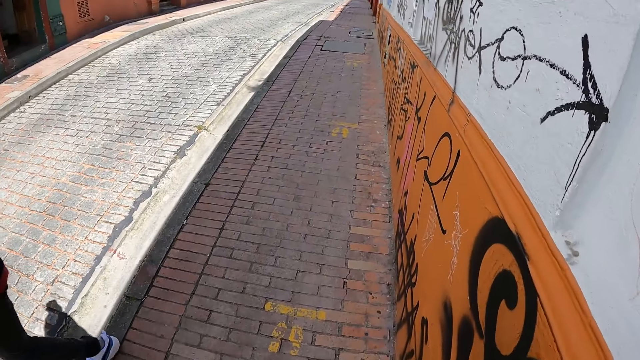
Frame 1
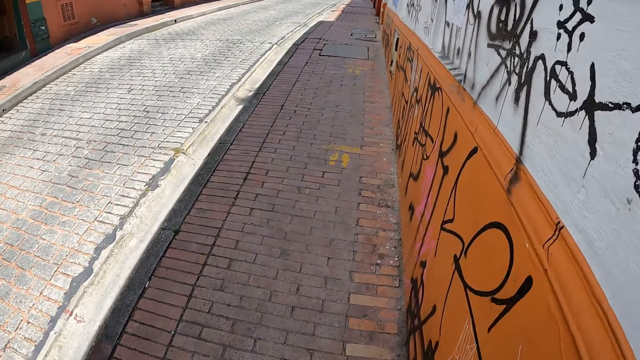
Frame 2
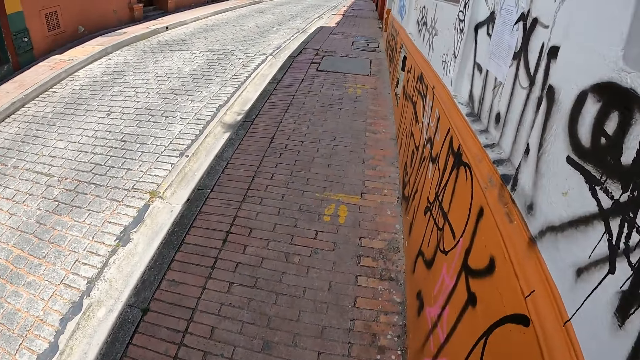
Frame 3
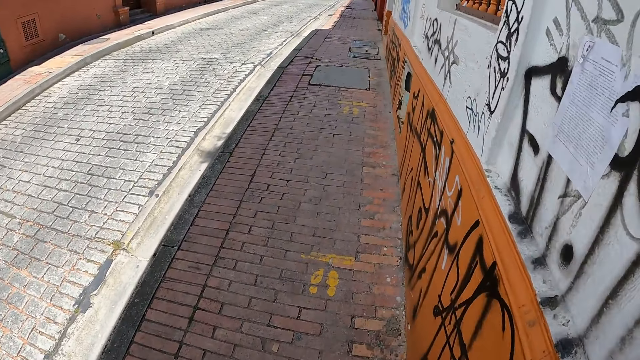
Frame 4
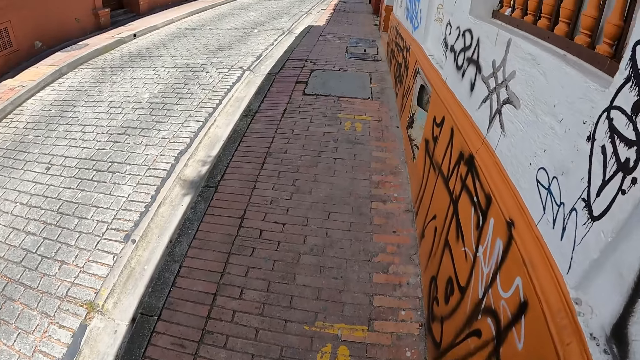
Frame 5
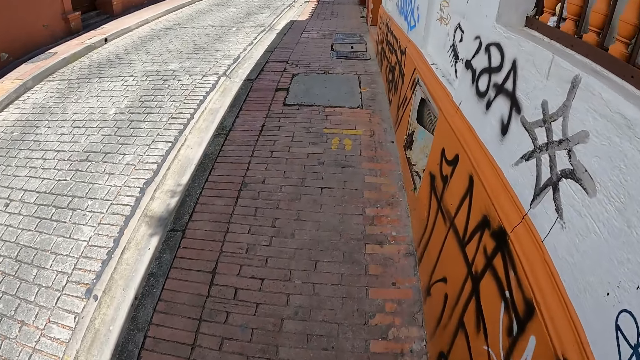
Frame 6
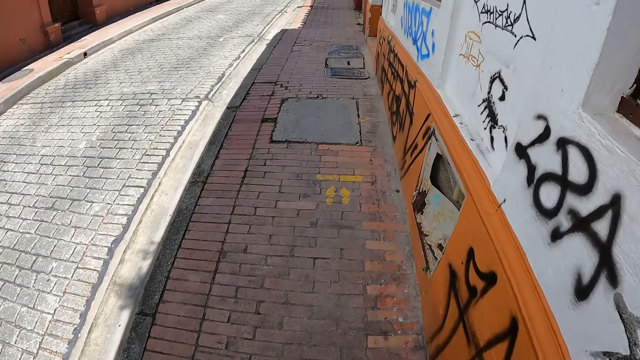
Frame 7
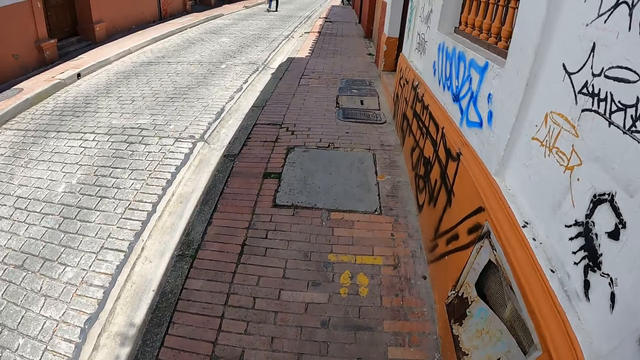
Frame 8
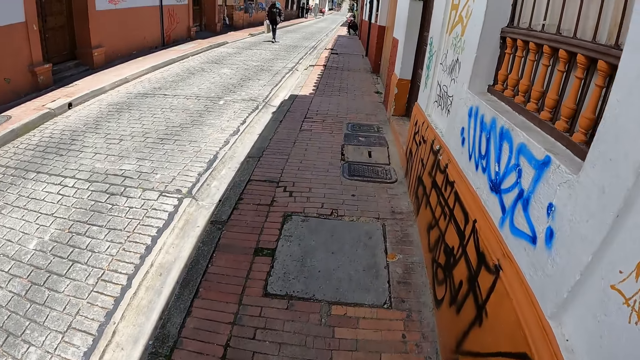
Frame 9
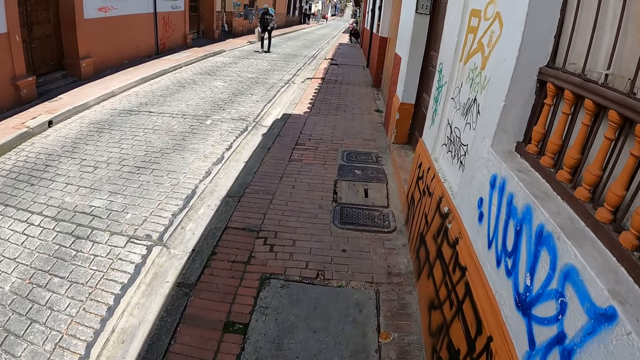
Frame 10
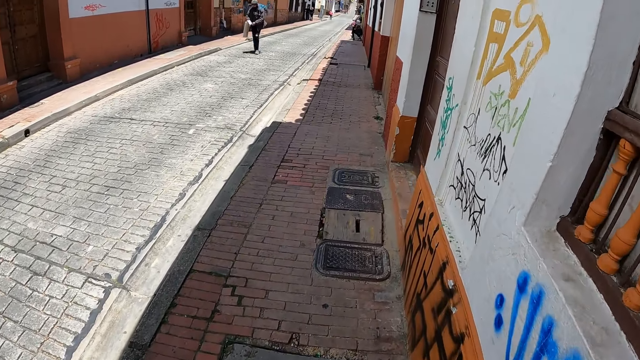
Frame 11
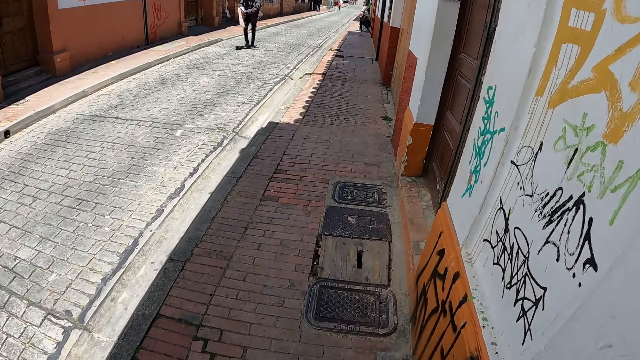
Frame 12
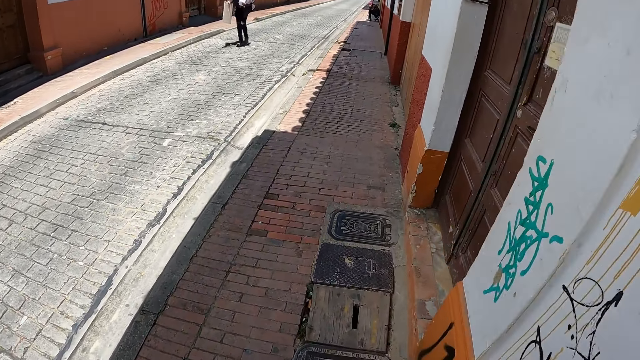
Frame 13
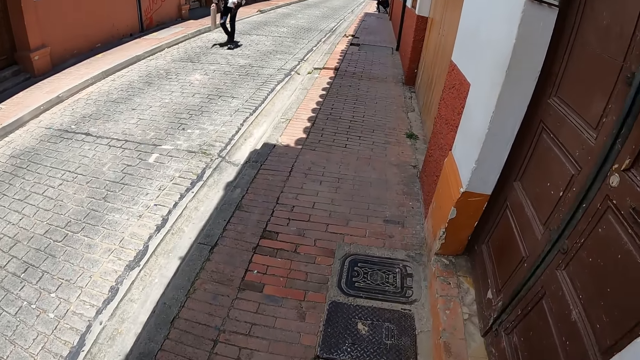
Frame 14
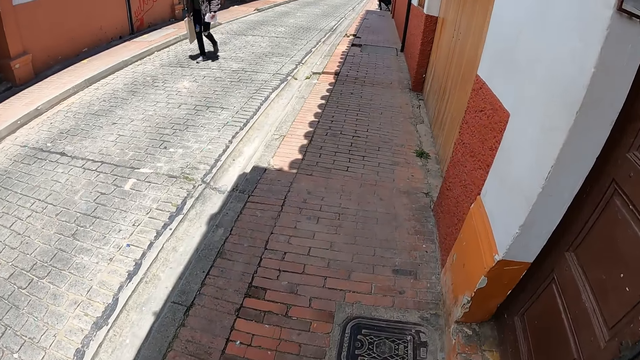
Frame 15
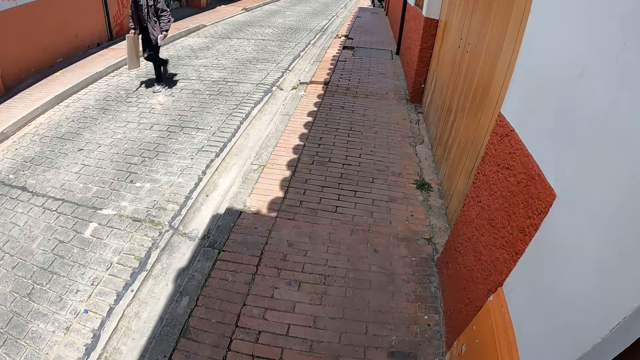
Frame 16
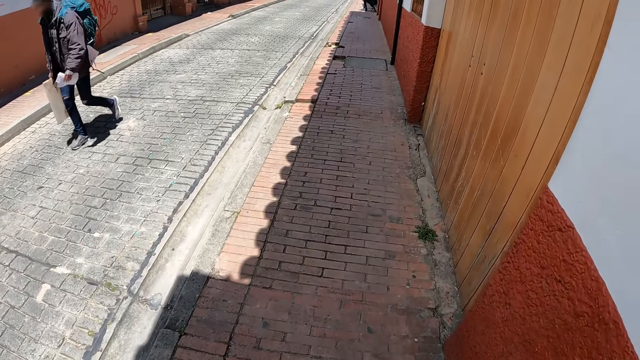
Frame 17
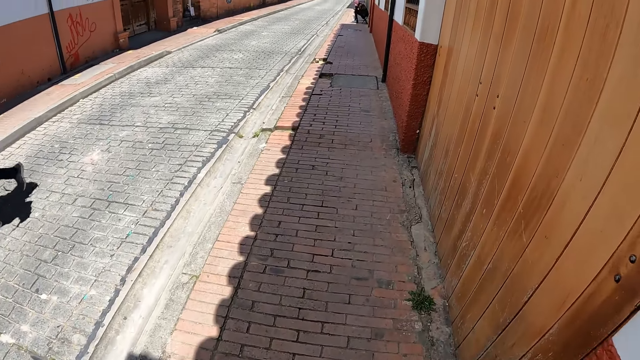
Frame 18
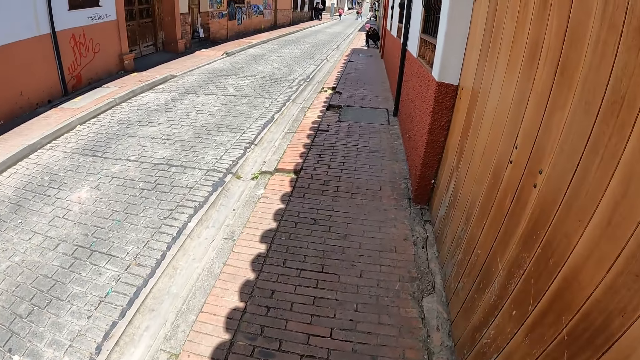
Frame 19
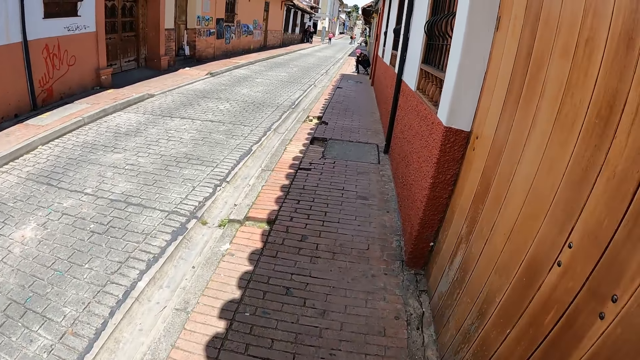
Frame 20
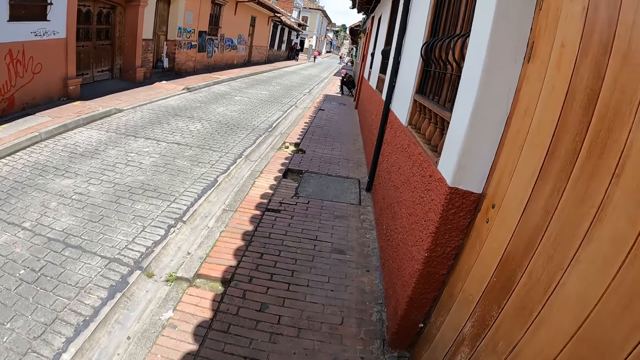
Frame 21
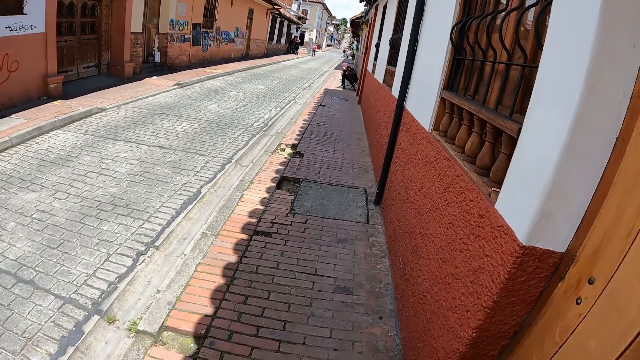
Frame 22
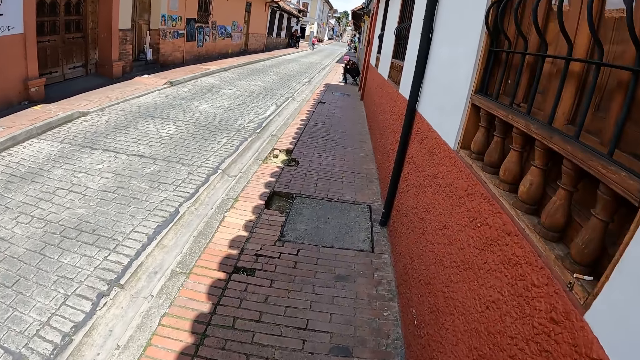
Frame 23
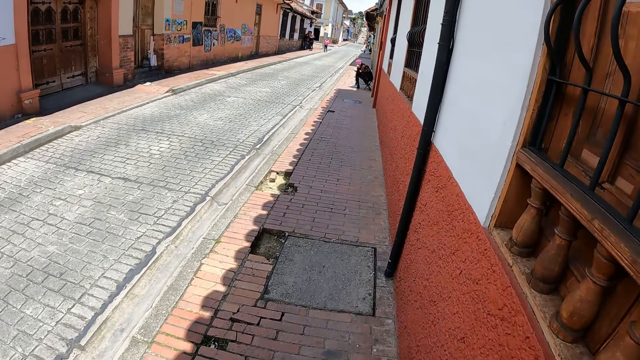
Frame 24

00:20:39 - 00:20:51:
The camera wearer walks down the road.

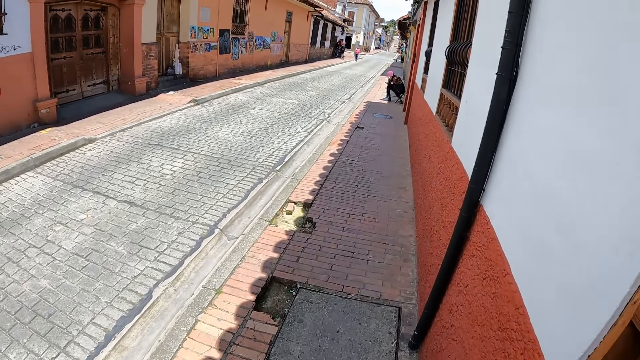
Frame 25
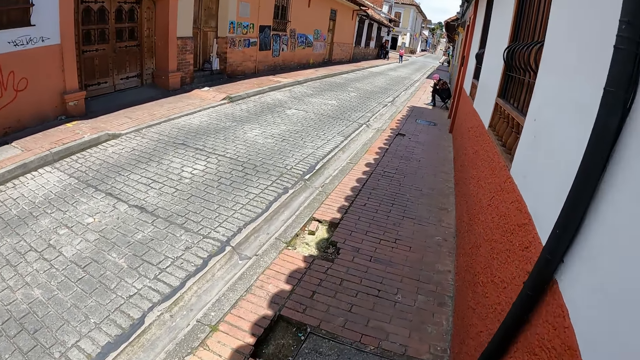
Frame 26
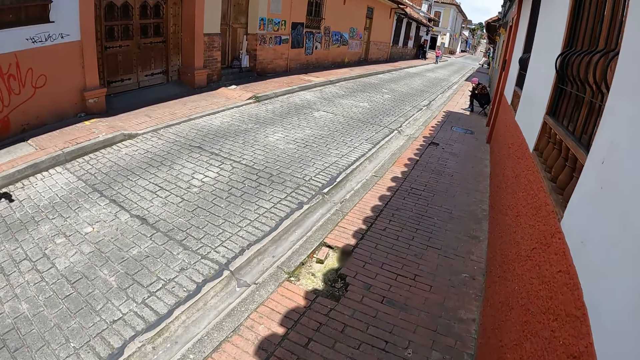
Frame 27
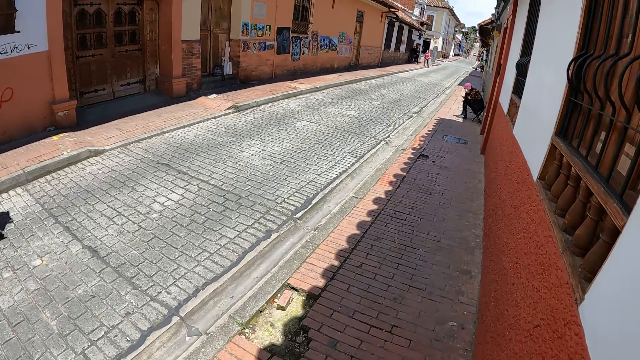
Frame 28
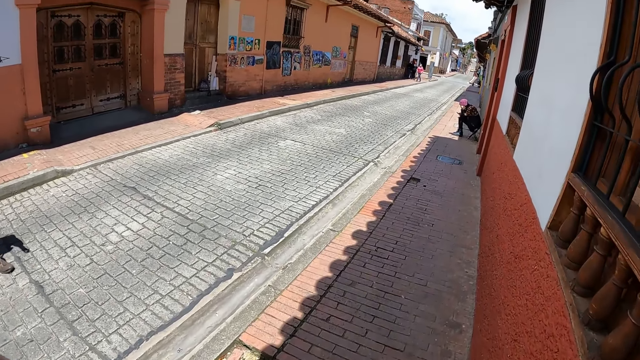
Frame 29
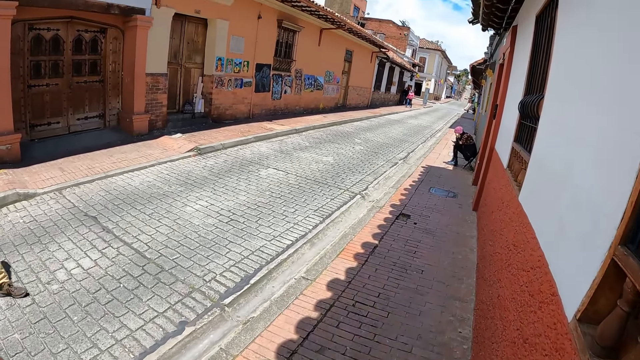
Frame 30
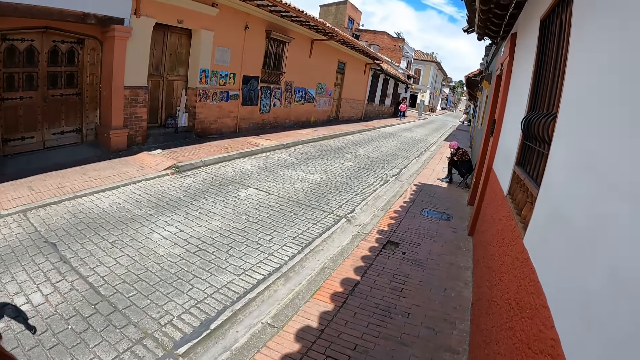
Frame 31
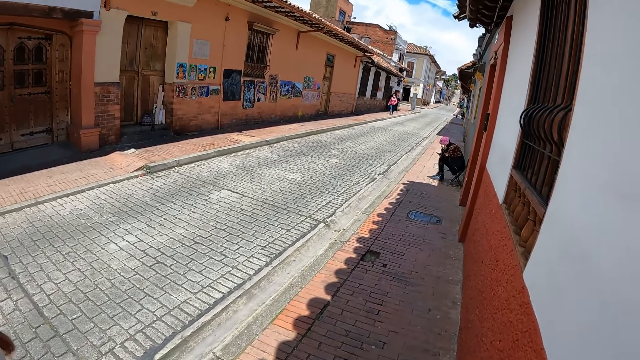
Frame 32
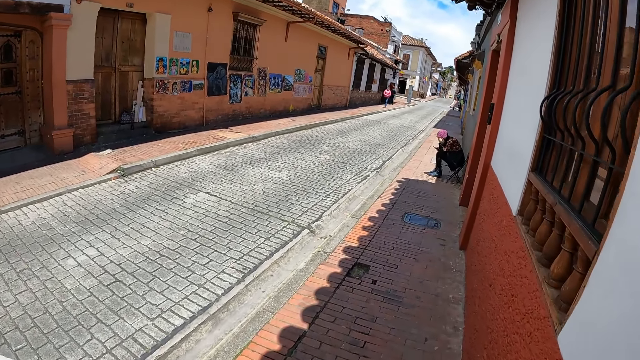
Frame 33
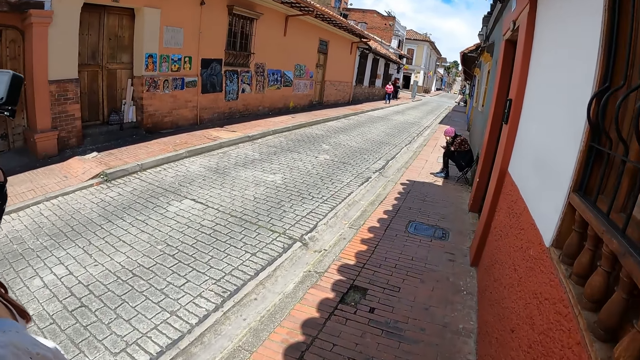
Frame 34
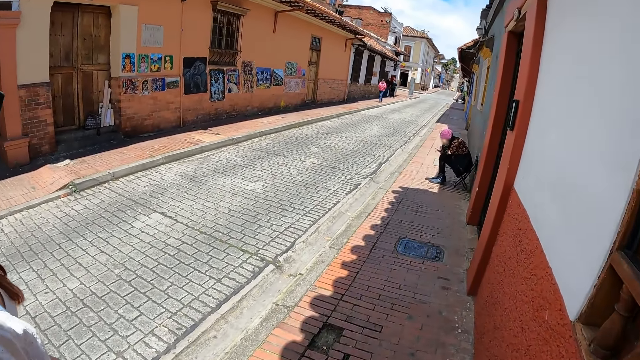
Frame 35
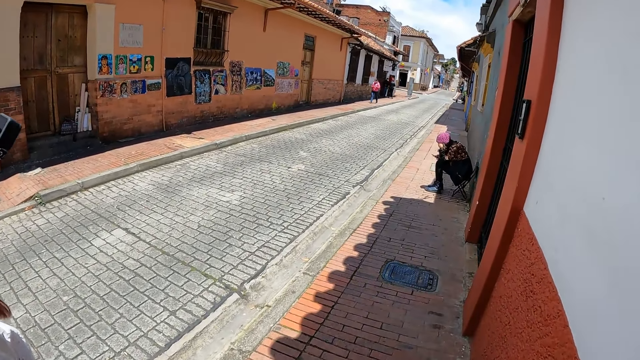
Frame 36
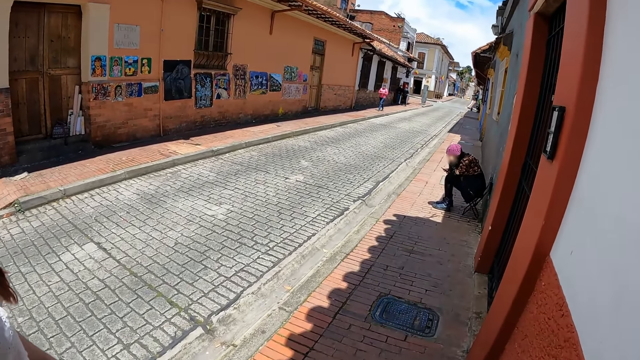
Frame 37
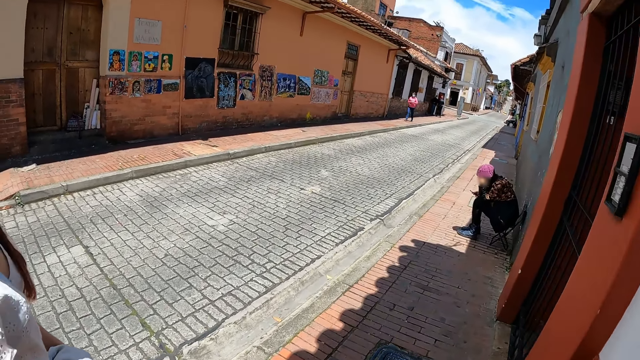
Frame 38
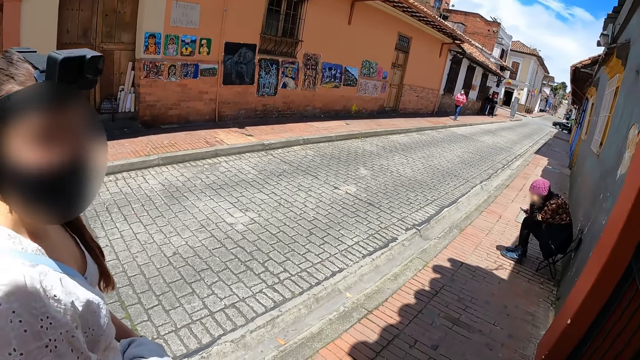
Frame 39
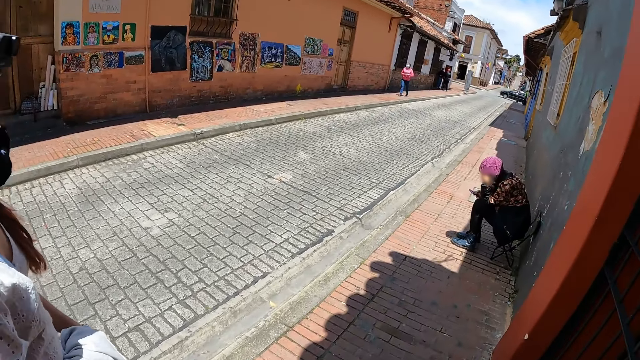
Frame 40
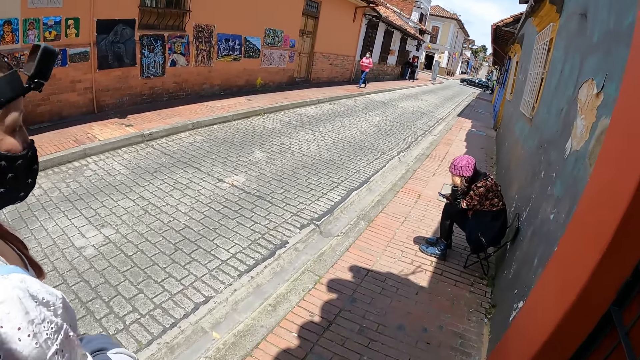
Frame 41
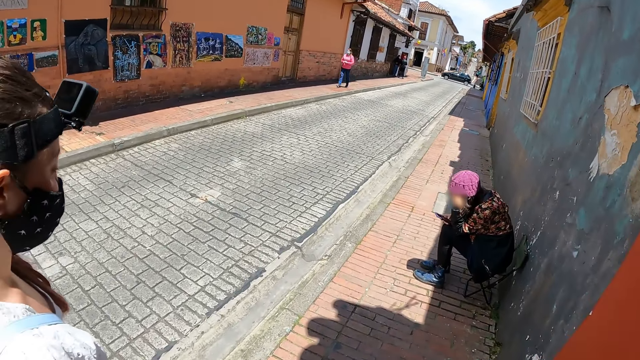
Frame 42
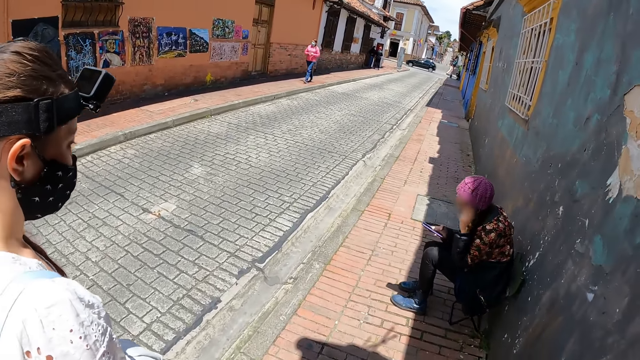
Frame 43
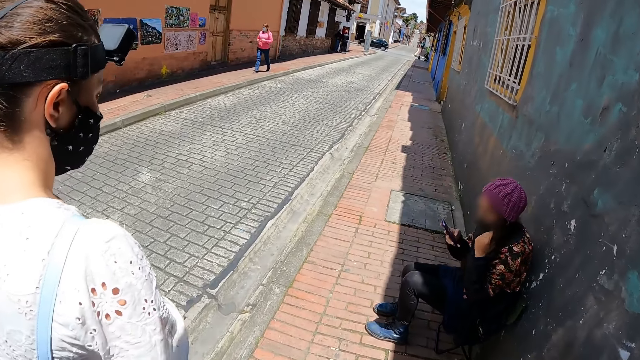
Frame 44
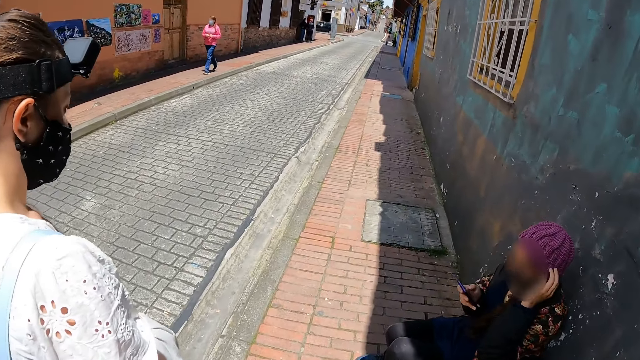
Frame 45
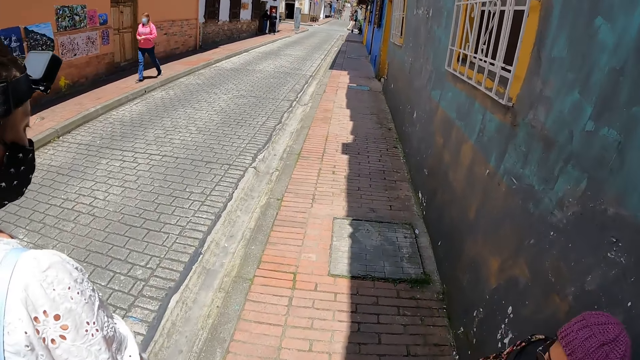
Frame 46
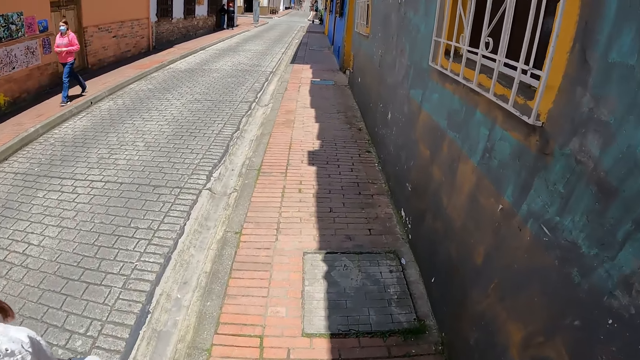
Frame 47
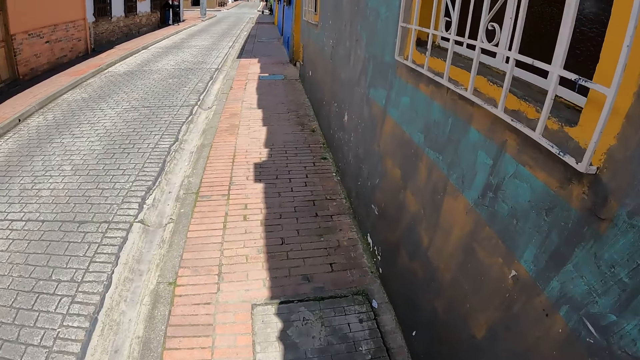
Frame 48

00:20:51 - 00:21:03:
A woman looks at the camera wearer. The woman walks around the area. The camera wearer walks around the area.
